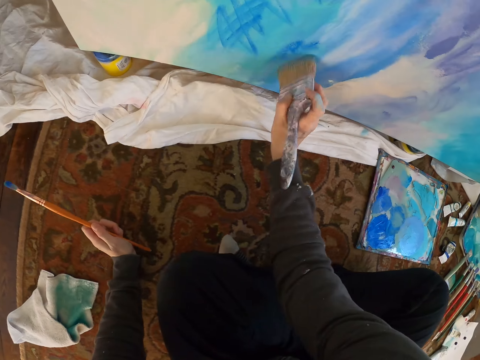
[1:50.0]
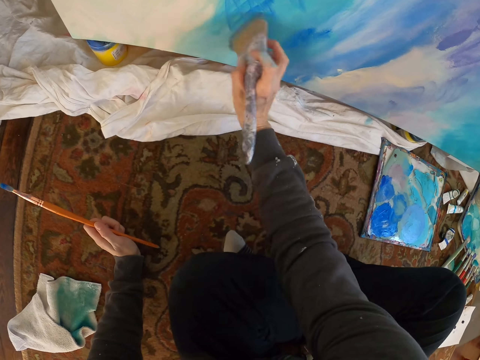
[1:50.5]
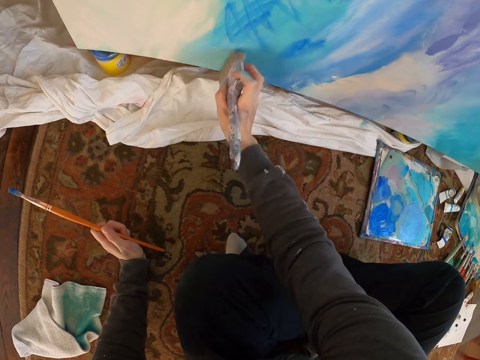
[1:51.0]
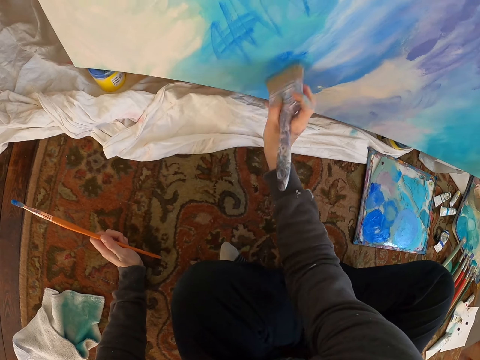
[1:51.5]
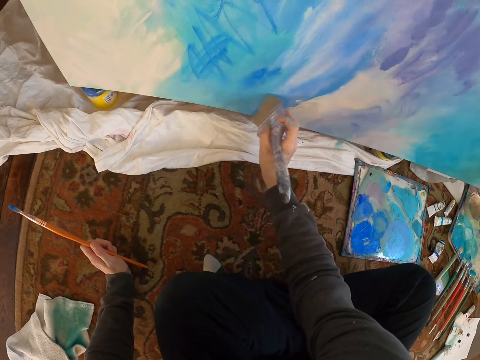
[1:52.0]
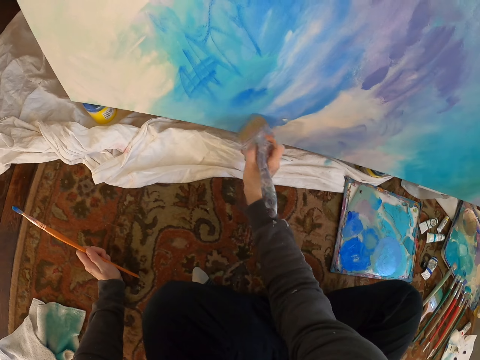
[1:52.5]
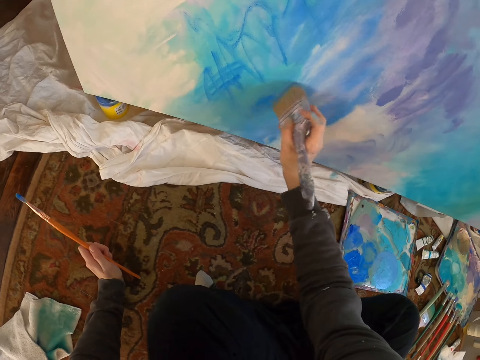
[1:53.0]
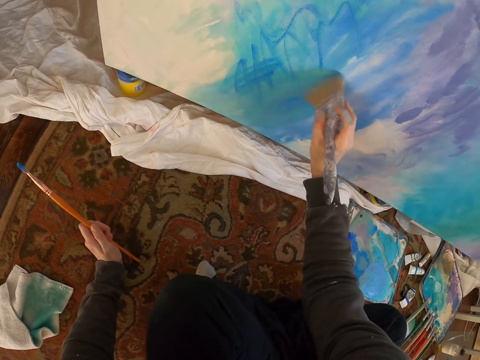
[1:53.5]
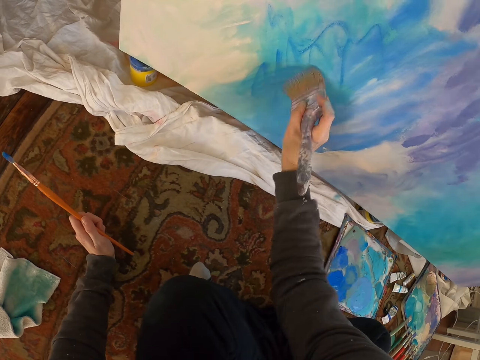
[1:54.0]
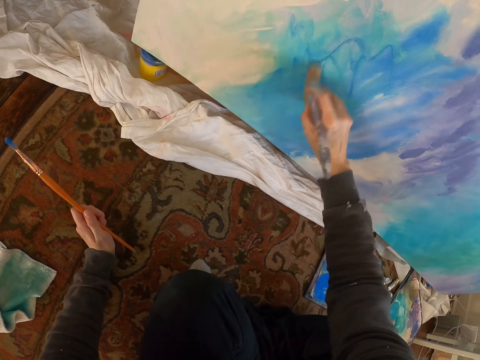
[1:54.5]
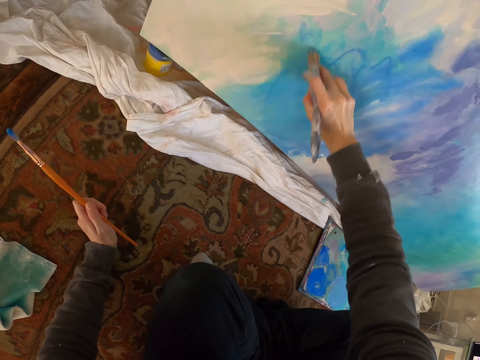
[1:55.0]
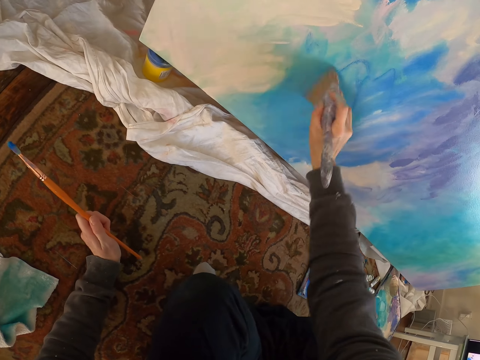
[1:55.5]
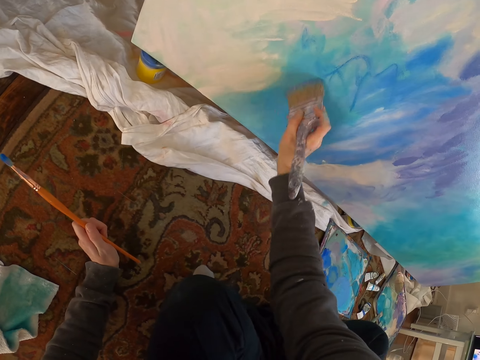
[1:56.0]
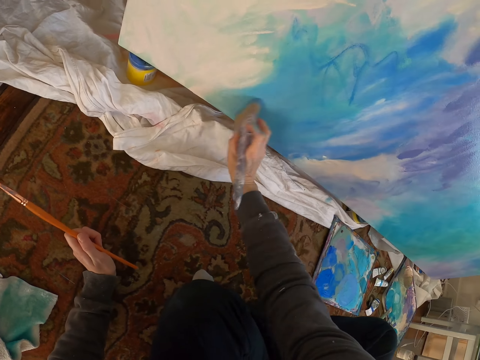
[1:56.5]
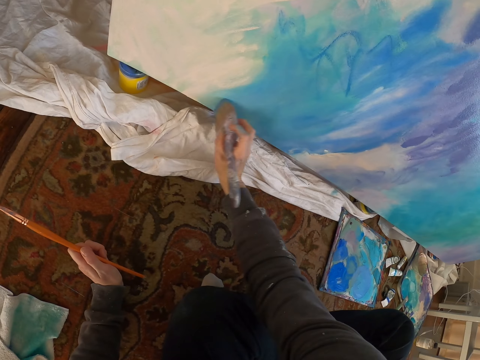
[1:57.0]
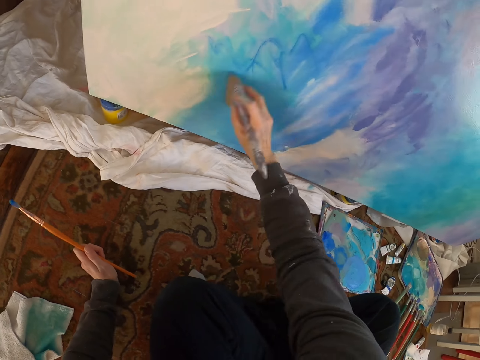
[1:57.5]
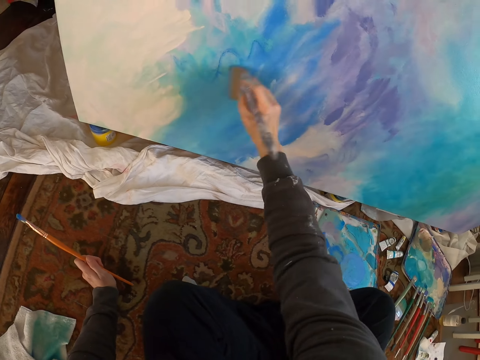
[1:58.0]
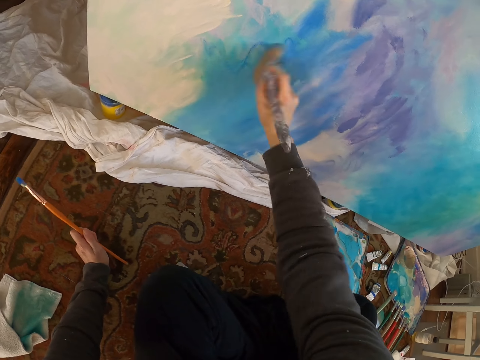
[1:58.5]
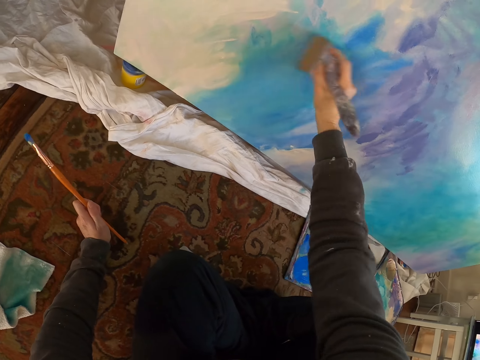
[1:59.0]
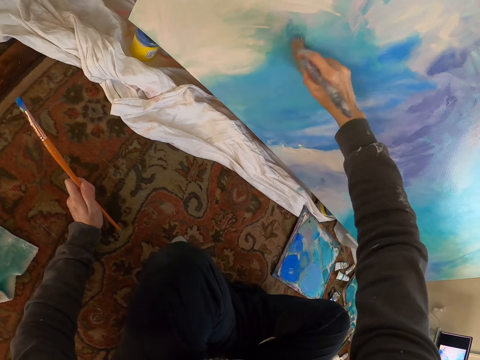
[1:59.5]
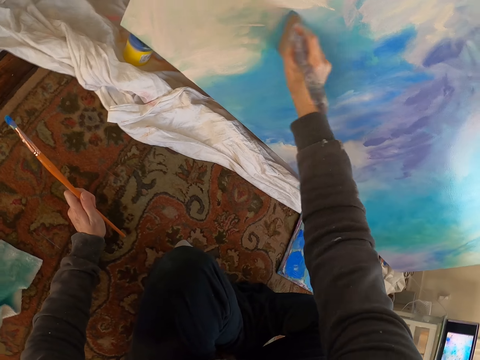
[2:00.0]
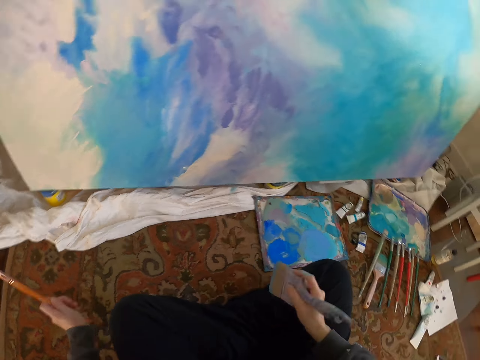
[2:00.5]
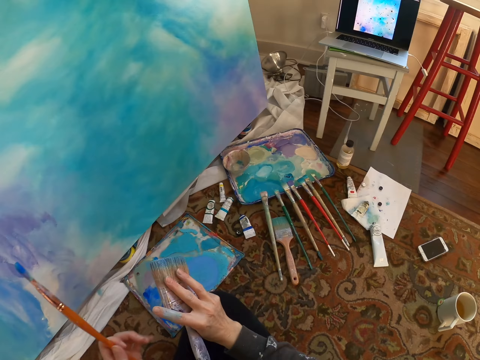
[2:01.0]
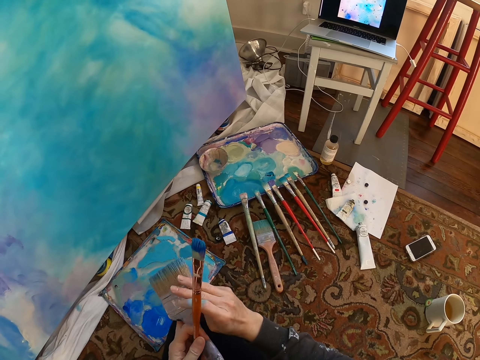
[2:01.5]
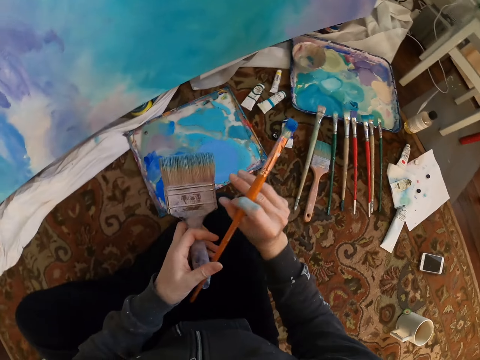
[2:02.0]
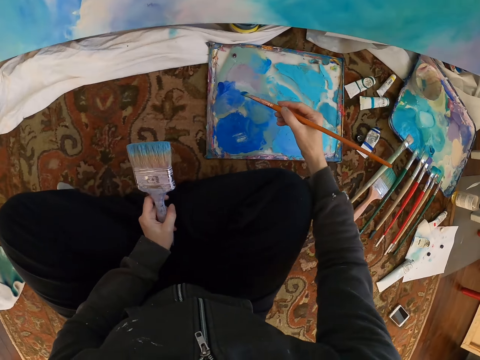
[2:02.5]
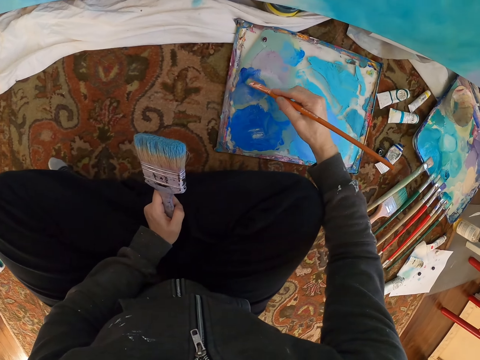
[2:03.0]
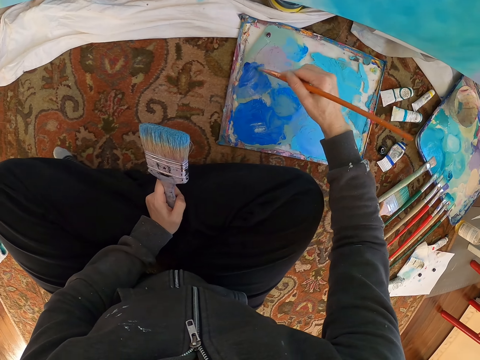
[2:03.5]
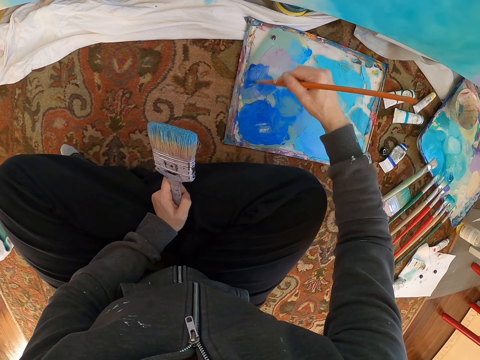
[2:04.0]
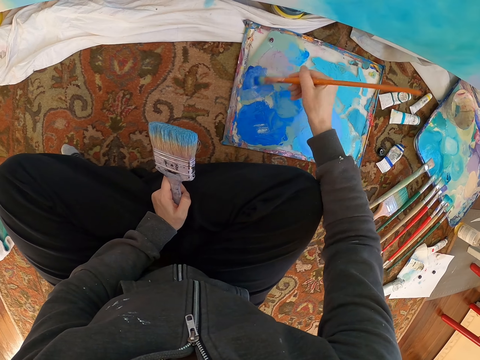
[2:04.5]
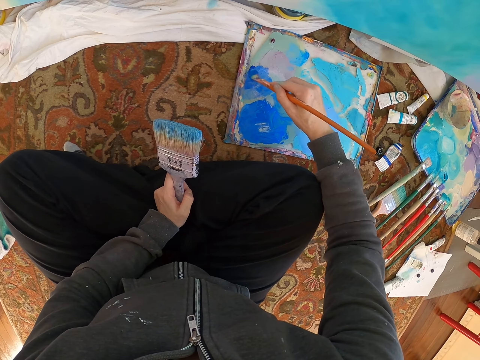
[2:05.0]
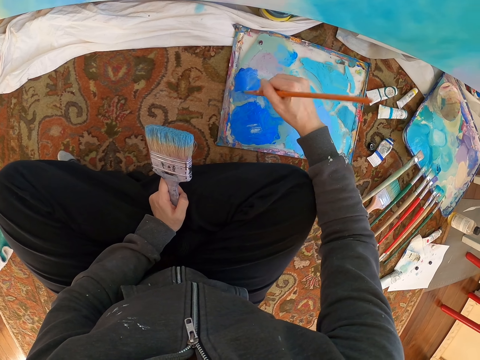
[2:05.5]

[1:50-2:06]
The camera wearer moves on the side. They paint the wall. They brush on the painting. They exchange brushes in hands. They rub the paintbrush on the board.

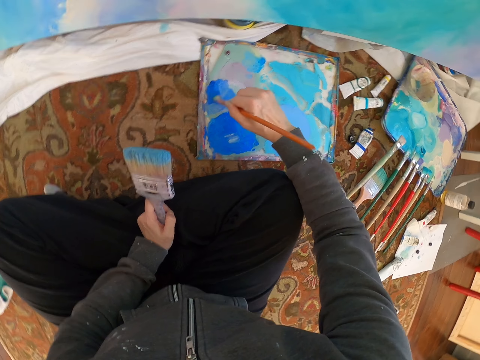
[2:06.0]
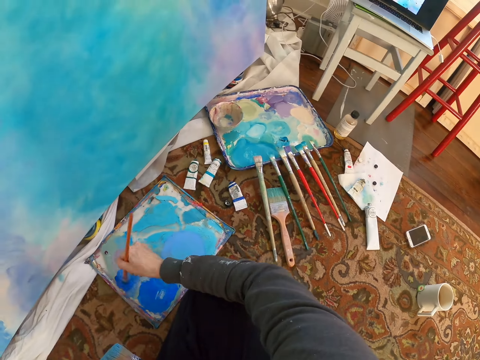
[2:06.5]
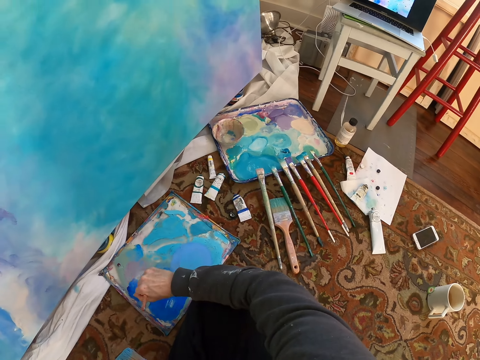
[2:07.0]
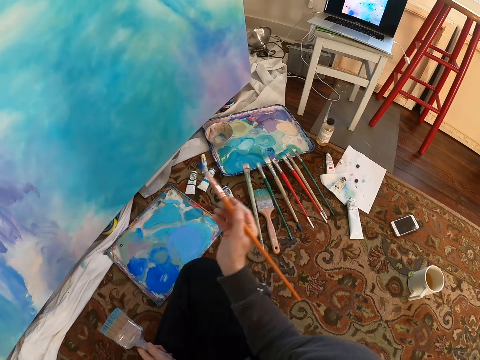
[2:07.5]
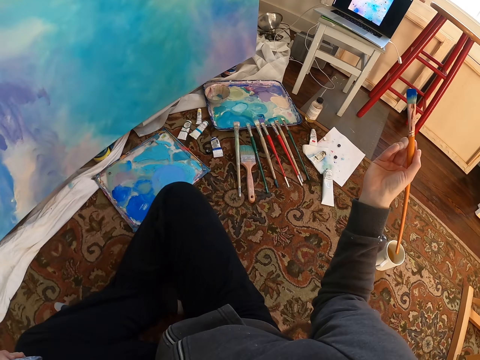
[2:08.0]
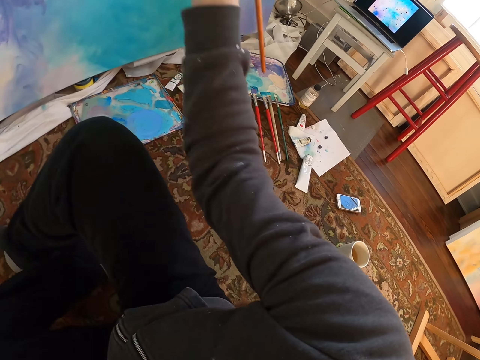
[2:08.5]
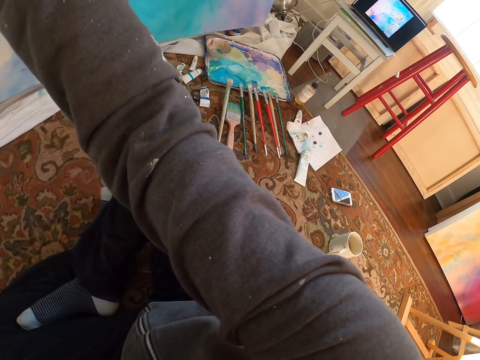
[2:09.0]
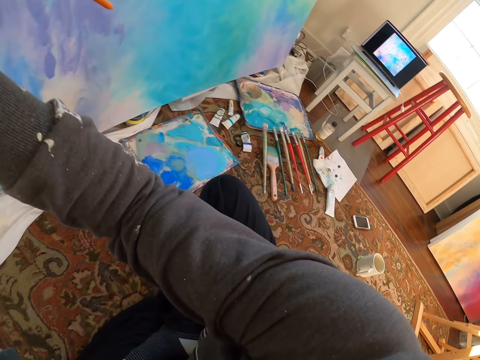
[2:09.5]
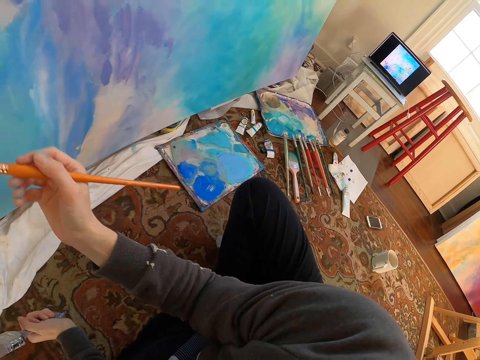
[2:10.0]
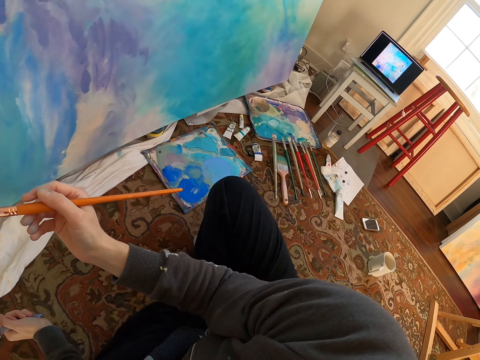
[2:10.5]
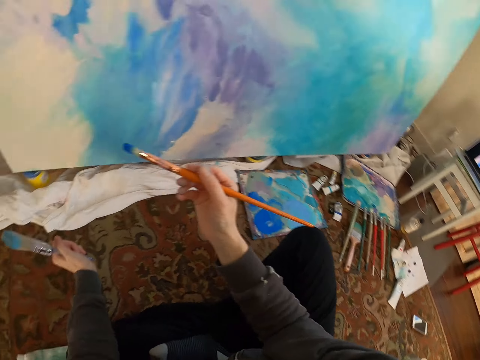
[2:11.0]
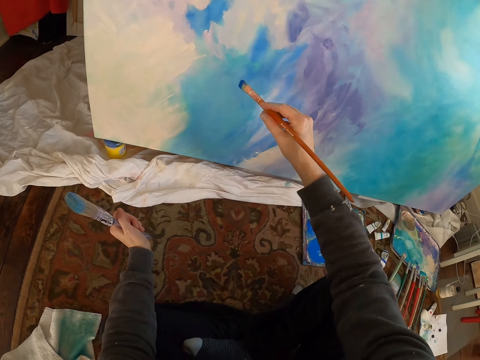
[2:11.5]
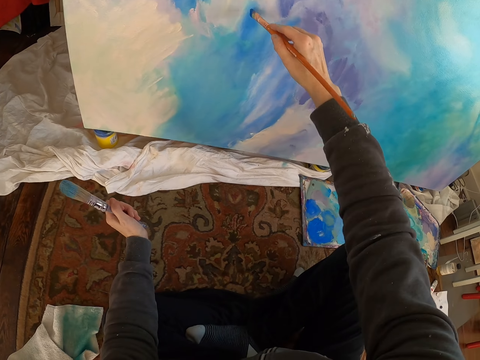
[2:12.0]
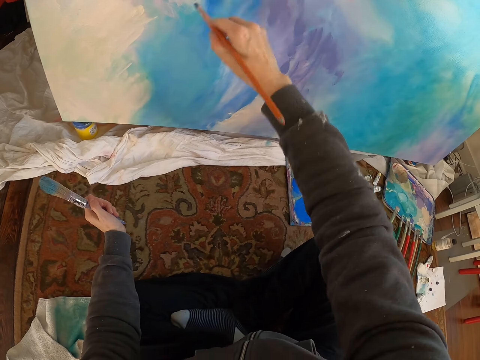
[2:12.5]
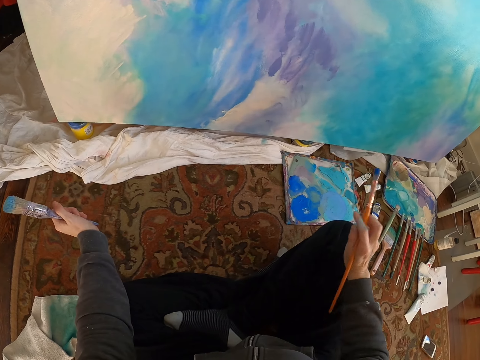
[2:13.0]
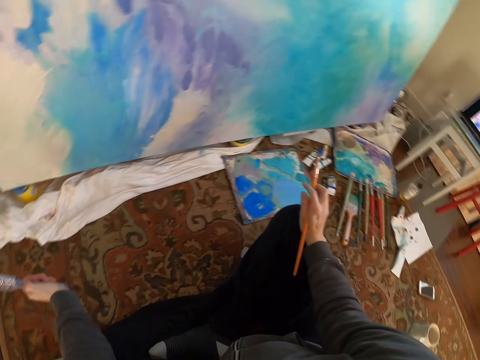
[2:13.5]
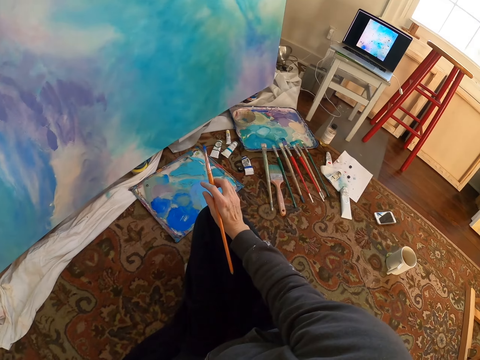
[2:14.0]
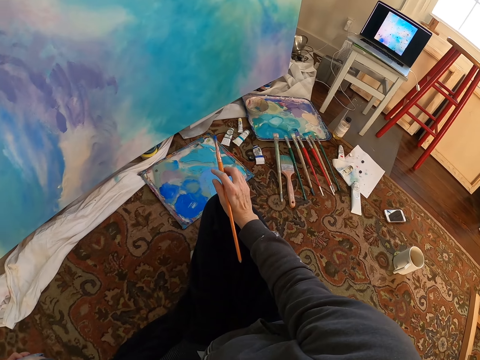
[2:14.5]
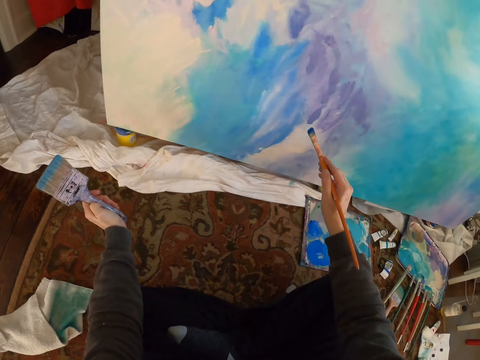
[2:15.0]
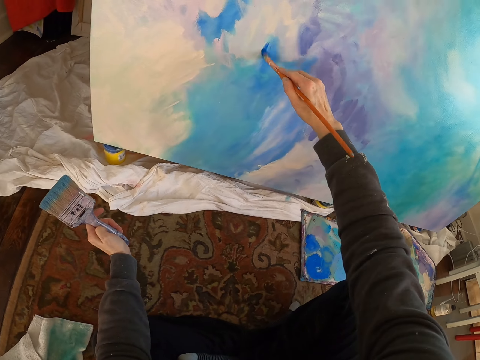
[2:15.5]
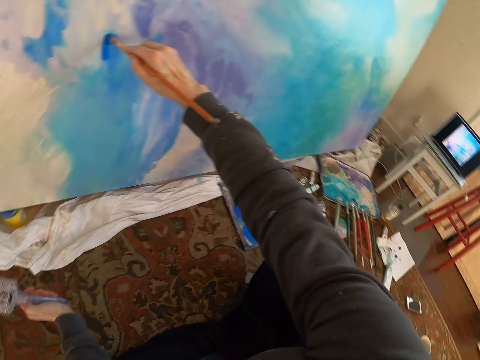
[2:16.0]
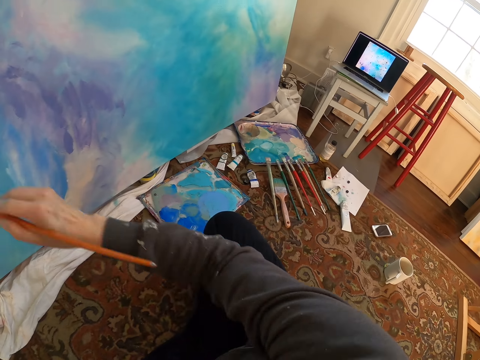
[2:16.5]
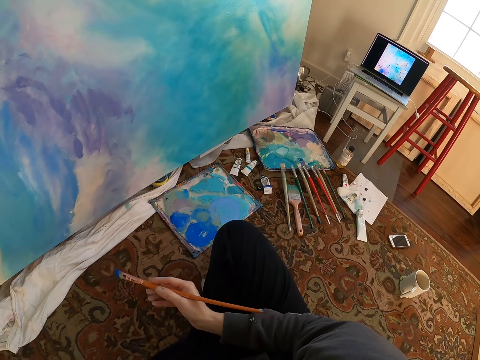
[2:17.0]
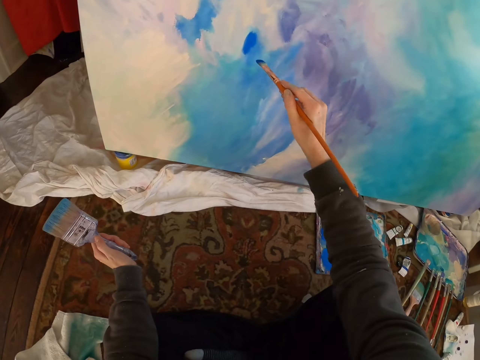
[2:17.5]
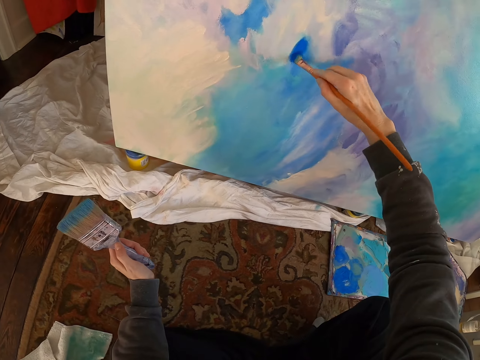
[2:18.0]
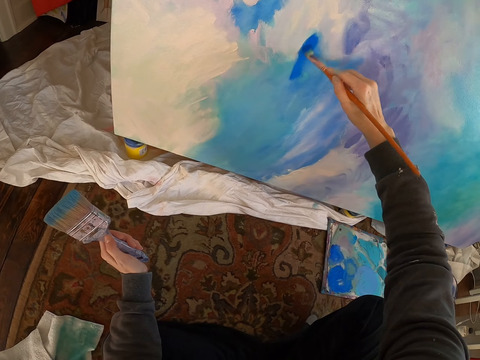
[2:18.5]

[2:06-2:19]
The camera wearer rubs the brush in the color. They paint the wall. They look at the painting. They look around. They look at the painting on the laptop. They paint the wall.
